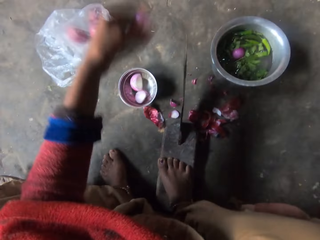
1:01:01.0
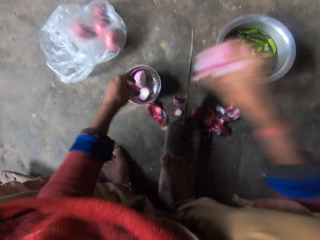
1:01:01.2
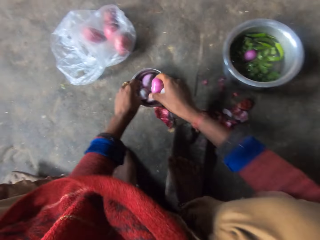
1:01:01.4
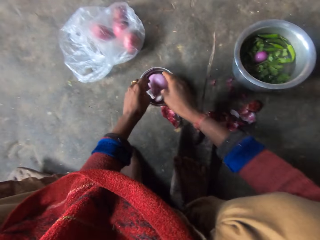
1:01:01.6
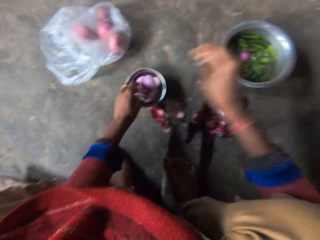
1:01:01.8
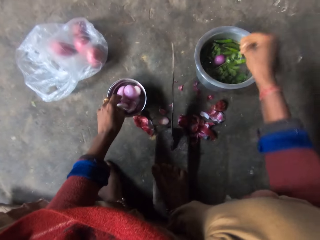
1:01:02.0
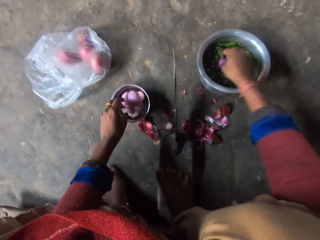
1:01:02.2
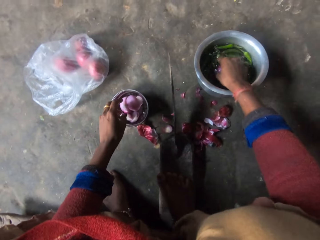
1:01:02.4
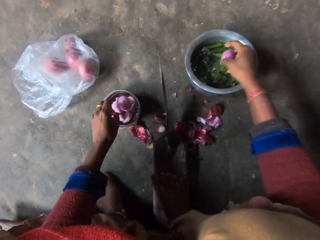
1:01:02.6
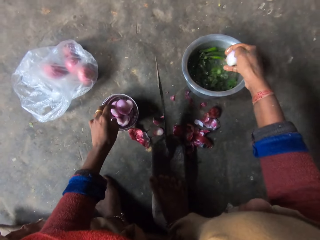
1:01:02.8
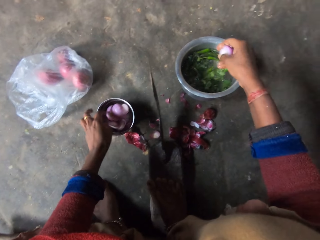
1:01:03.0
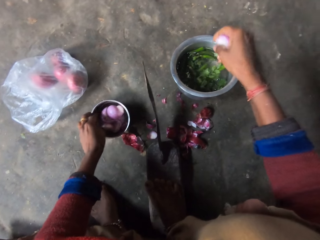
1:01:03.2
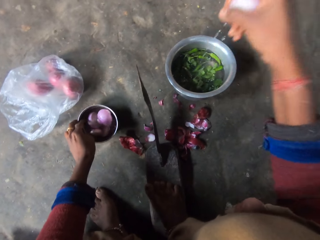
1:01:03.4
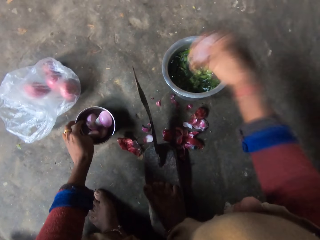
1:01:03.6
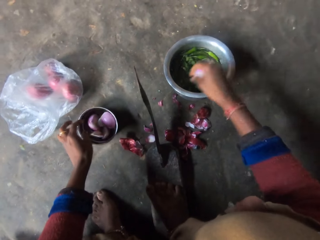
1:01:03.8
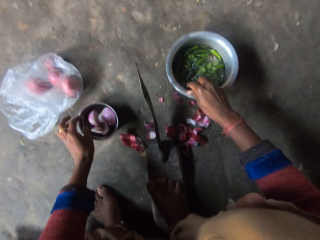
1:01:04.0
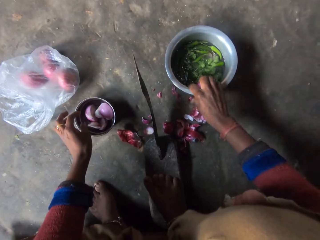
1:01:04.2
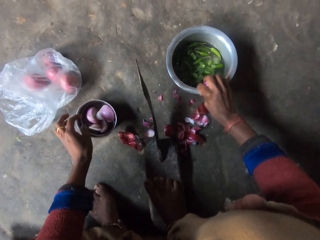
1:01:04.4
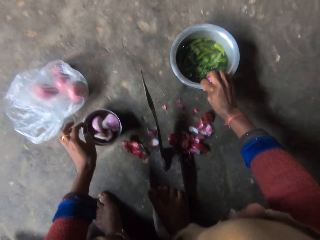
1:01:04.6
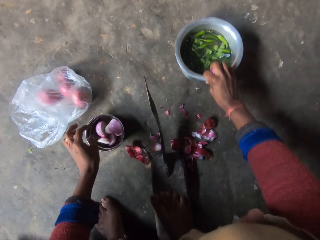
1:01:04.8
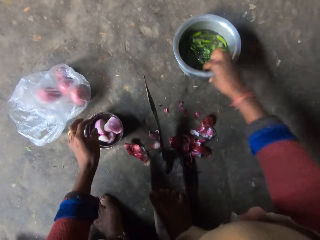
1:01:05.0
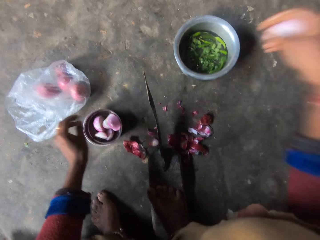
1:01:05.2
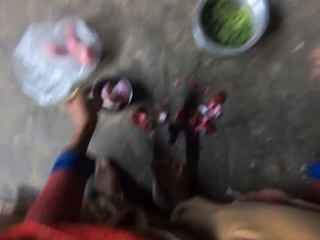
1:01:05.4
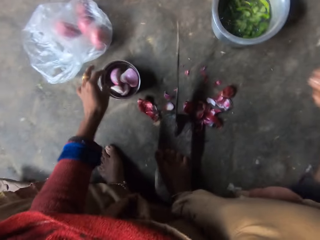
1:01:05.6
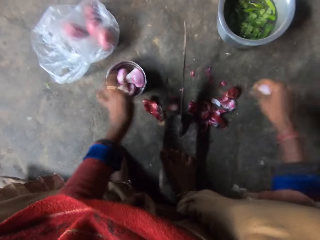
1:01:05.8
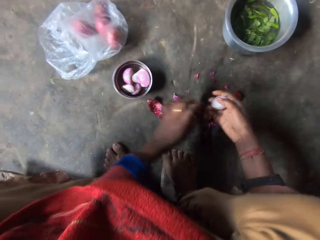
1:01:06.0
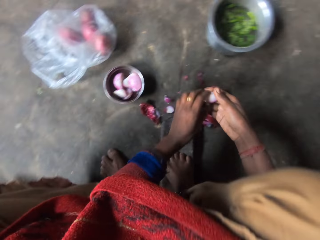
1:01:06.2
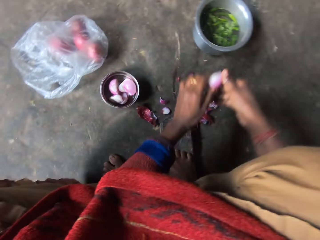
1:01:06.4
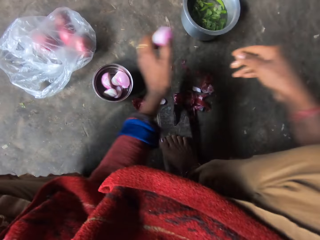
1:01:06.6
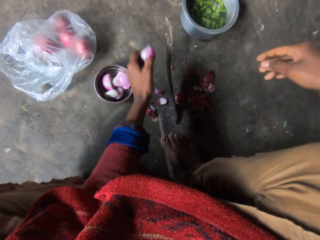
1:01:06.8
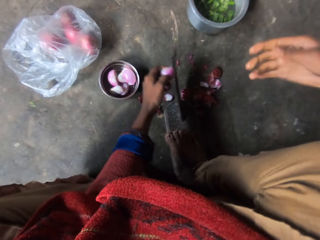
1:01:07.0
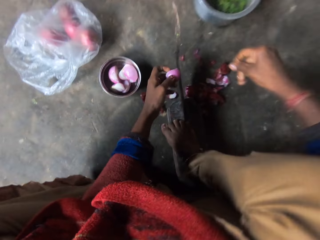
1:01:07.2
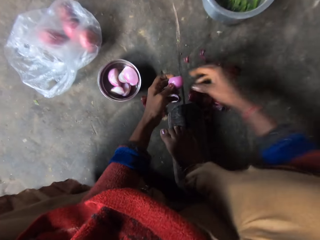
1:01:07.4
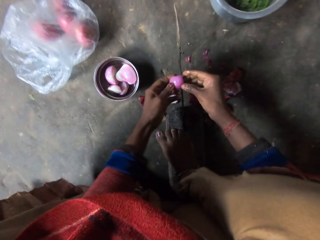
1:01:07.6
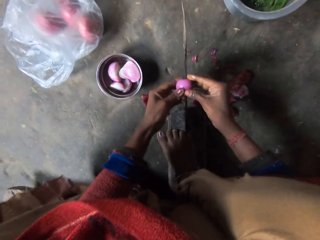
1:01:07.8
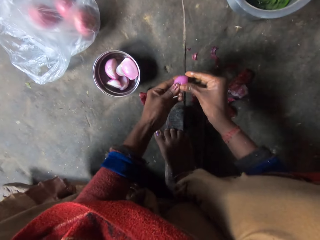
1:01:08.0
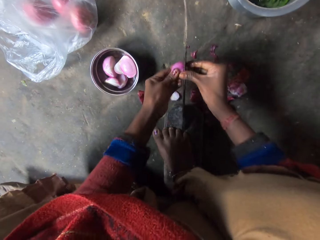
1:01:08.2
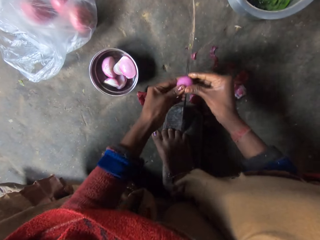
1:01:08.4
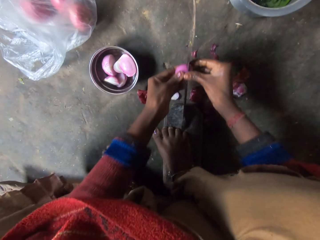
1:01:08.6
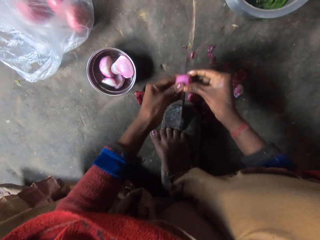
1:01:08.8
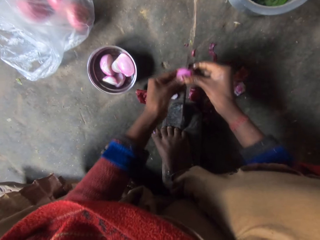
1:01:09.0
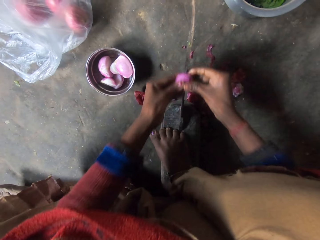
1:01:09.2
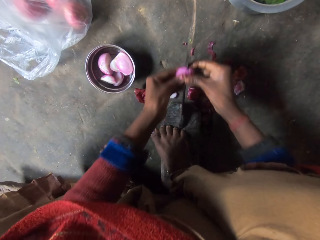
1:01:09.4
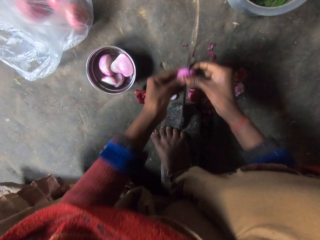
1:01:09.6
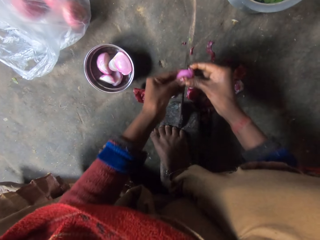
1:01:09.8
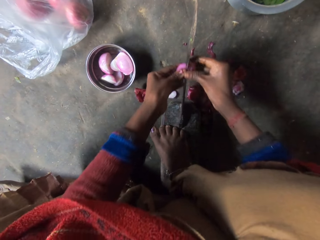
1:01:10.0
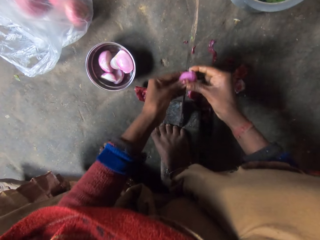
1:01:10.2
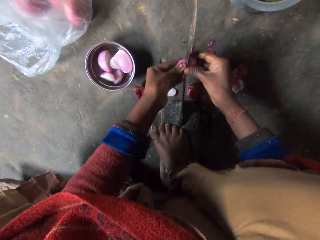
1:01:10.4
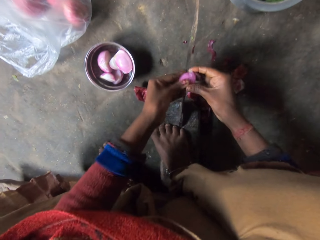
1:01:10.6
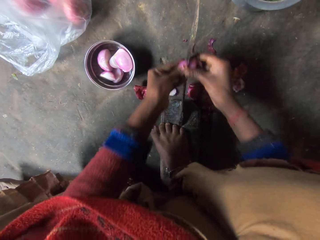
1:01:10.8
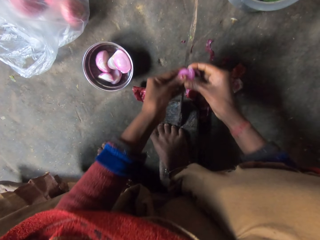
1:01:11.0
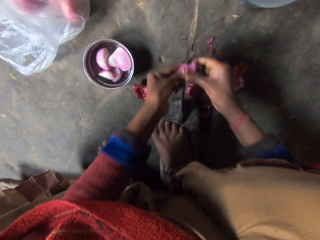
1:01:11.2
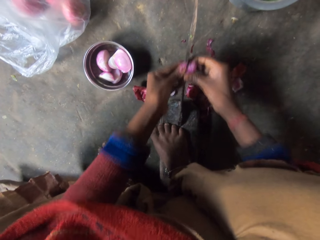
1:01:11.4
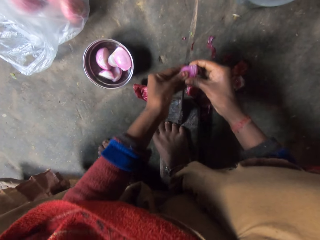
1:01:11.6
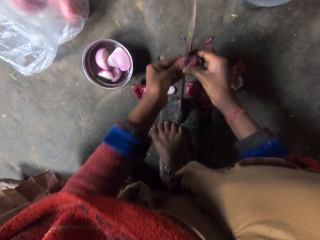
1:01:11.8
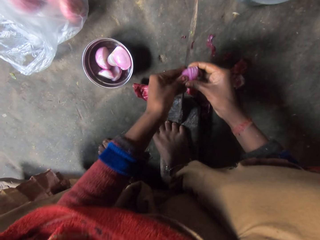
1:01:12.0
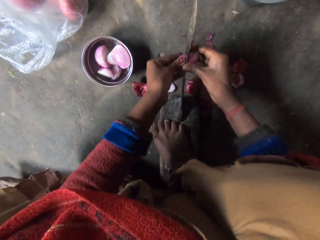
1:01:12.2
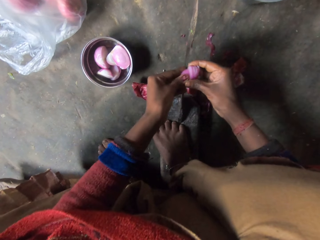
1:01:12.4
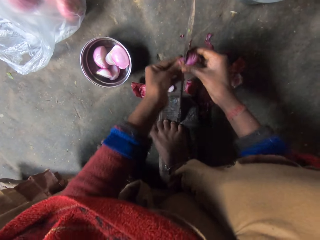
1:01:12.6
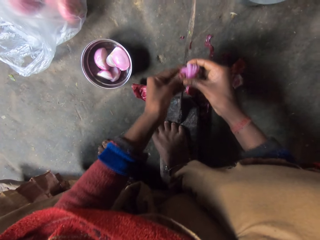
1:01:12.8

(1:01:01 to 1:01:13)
The camera wearer drops the pieces of onion in the bowl. She picks the last piece of onion from the bowl. She shakes water from the onion. She pushes the bowl away from her. She shakes water from the onion. She passes the piece of onion to his left hand. She slices the piece of onion in her hand with the grinding stone blade or jayaam vegetable cutter blade.

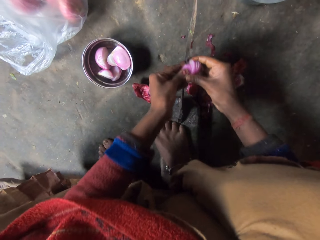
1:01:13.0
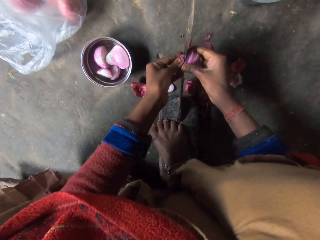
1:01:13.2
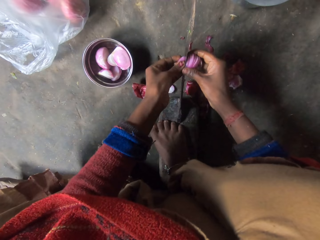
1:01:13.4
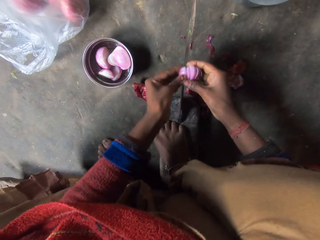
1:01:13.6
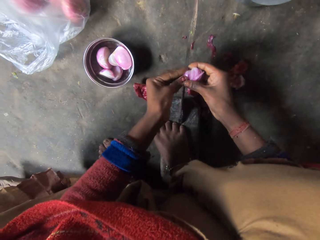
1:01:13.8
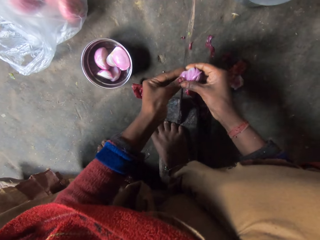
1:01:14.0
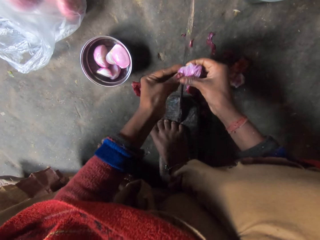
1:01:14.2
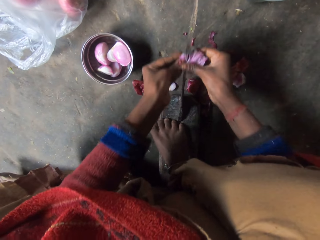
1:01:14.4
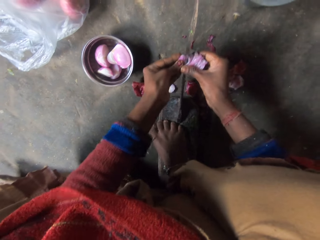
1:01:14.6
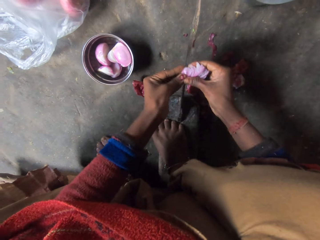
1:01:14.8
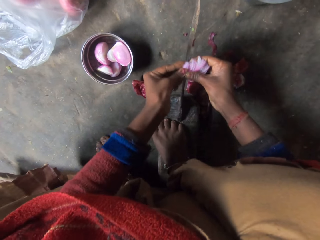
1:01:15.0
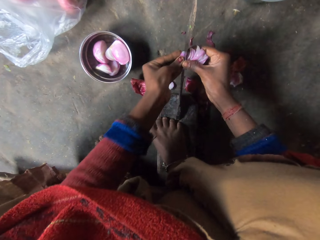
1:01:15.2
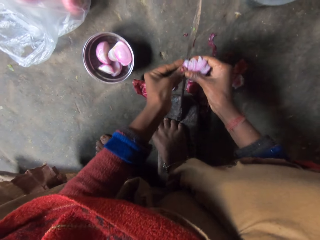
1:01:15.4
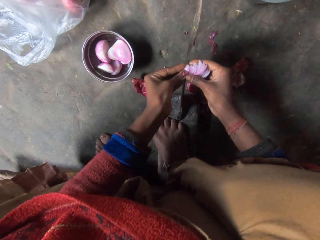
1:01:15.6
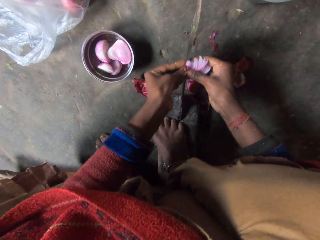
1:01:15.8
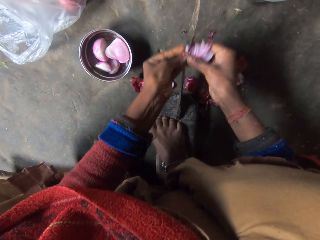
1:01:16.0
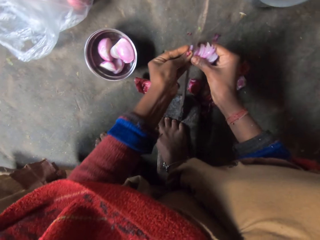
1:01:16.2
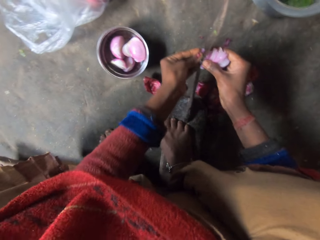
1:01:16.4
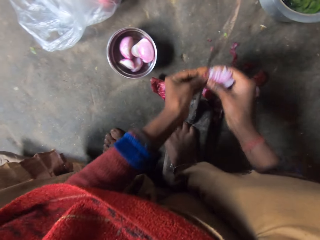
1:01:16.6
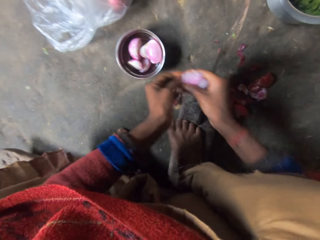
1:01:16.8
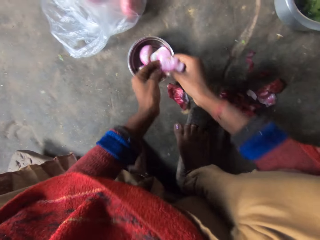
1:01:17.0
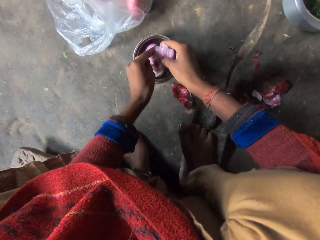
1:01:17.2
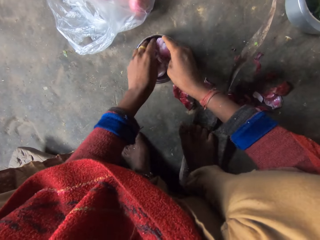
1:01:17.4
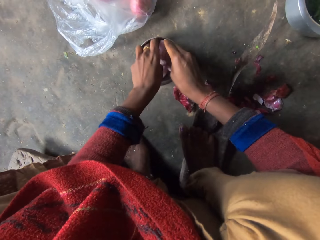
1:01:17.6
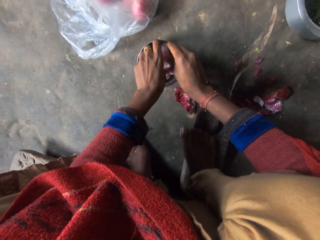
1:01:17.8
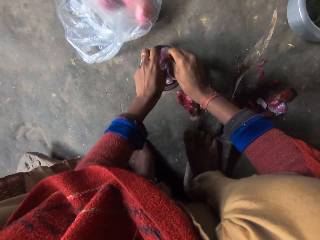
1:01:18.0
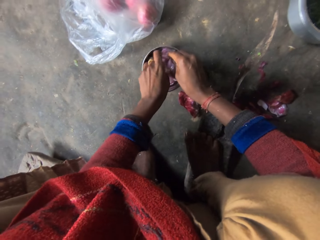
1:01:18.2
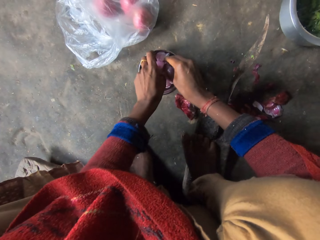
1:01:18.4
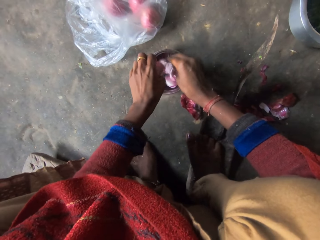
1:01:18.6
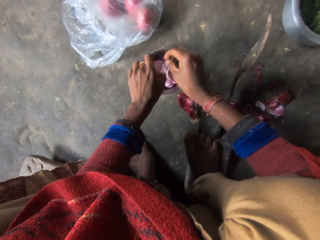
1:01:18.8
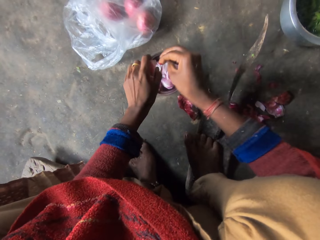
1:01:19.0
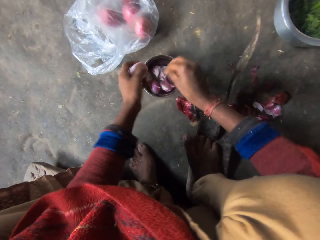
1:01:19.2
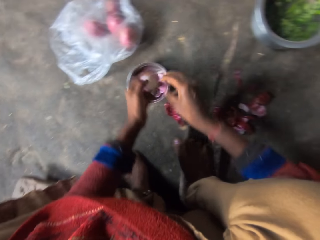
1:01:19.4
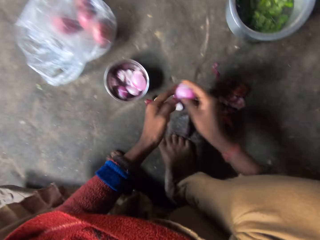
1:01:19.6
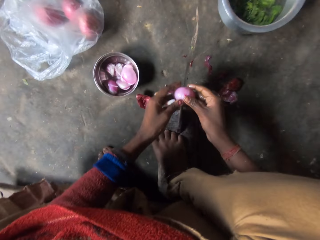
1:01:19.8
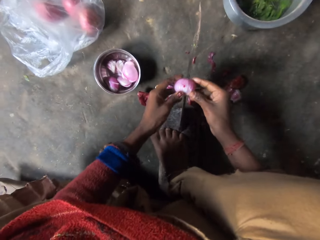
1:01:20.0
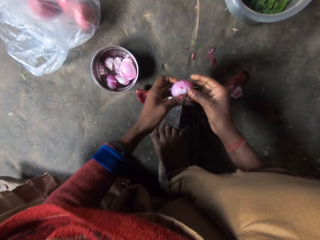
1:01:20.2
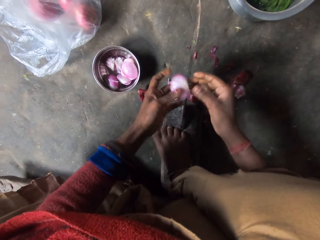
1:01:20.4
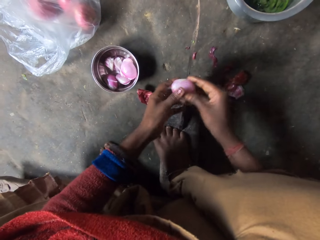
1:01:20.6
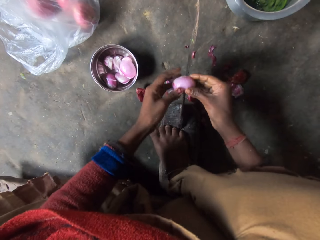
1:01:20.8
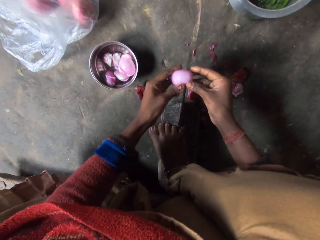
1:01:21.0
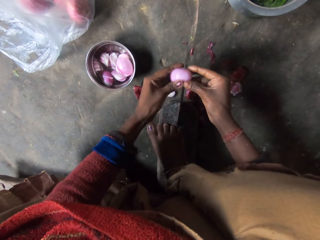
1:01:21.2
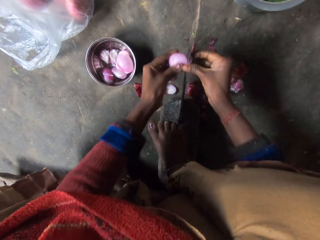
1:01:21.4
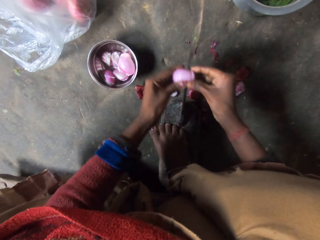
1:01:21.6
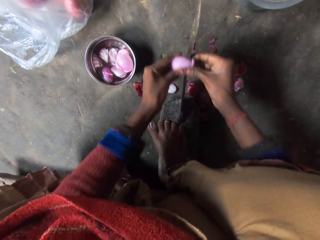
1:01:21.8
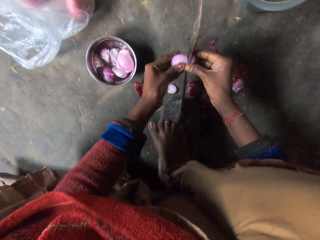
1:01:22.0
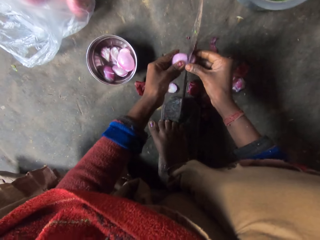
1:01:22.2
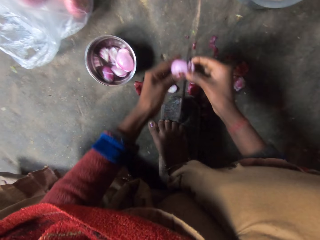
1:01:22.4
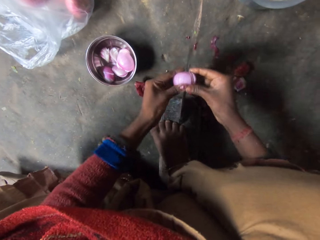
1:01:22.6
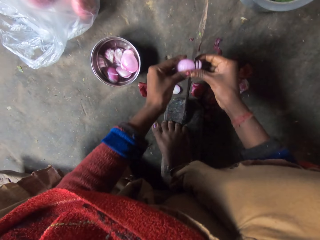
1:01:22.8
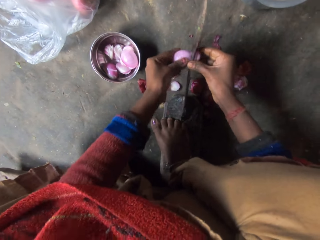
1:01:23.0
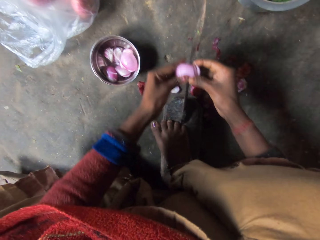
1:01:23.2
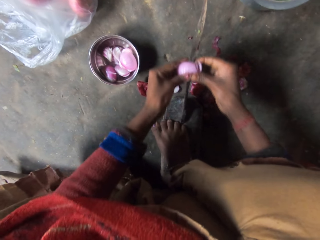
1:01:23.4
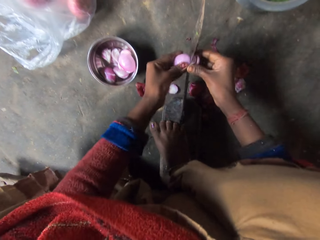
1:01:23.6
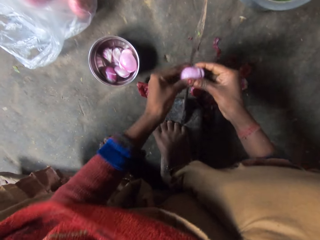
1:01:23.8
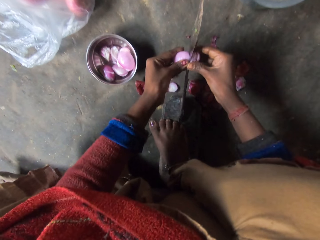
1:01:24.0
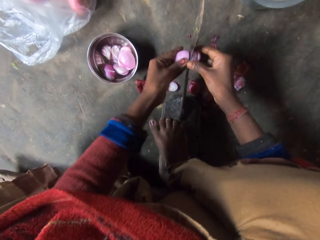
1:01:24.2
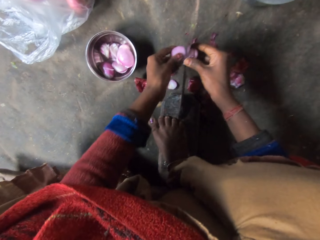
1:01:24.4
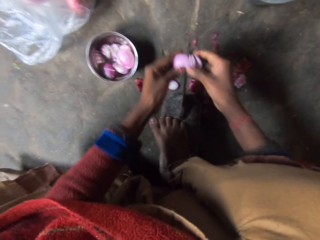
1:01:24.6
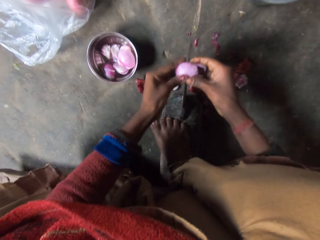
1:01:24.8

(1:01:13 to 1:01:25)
The camera wearer drops the sliced onion in the bowl. She picks another onion from the bowl. She slices the piece of onion in her hand with the grinding stone blade or jayaam vegetable cutter blade.
